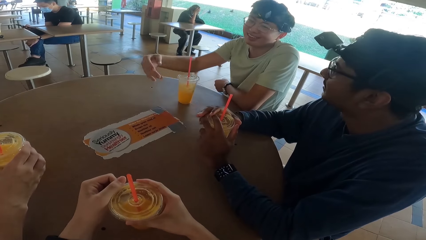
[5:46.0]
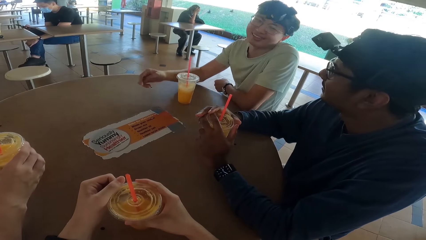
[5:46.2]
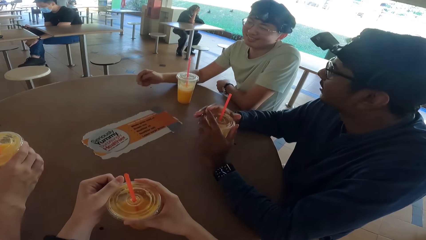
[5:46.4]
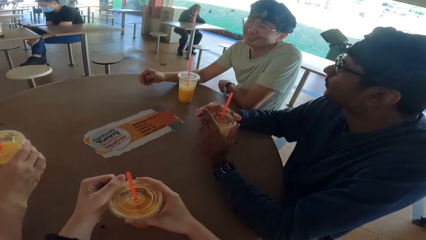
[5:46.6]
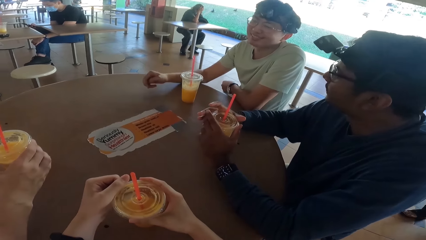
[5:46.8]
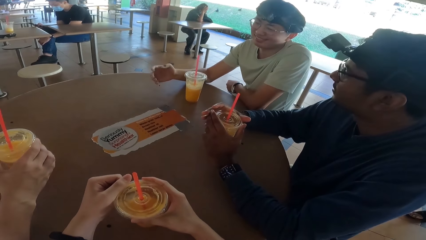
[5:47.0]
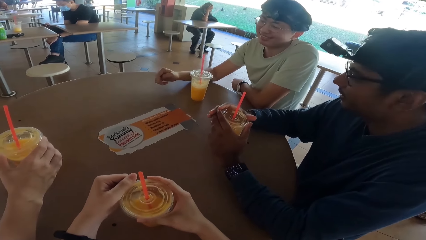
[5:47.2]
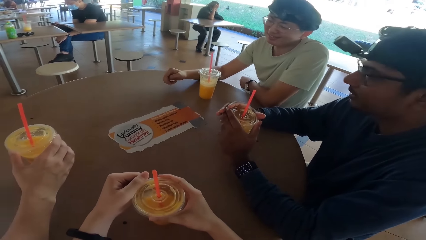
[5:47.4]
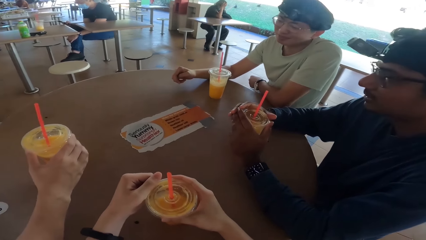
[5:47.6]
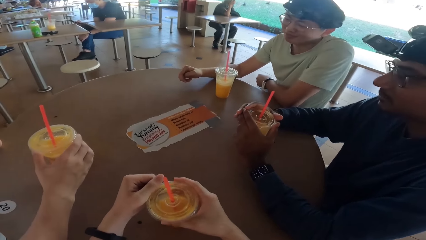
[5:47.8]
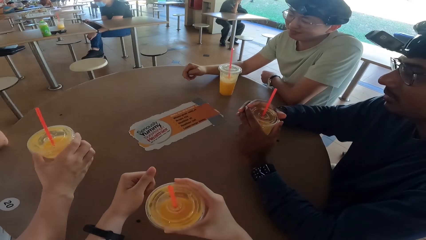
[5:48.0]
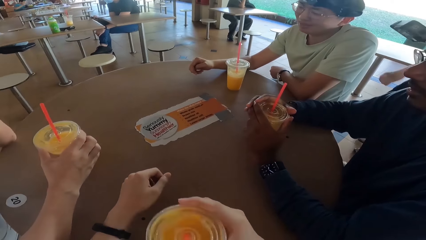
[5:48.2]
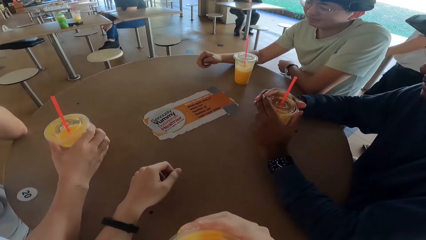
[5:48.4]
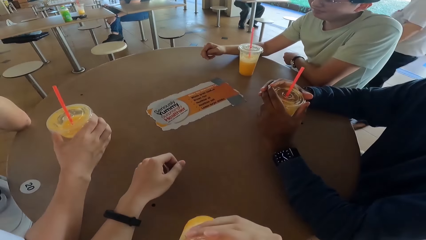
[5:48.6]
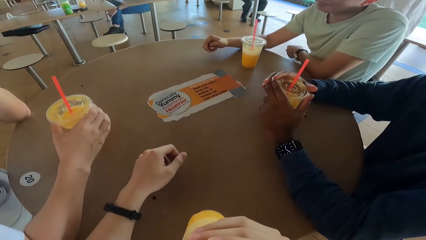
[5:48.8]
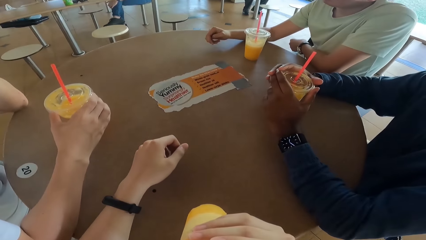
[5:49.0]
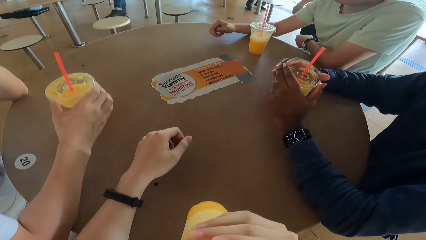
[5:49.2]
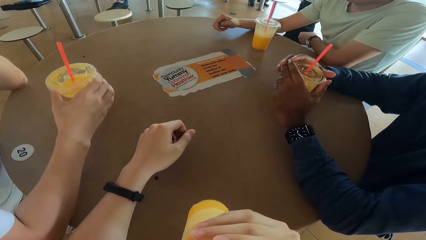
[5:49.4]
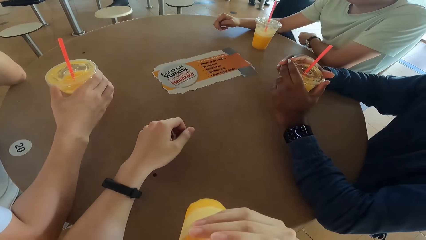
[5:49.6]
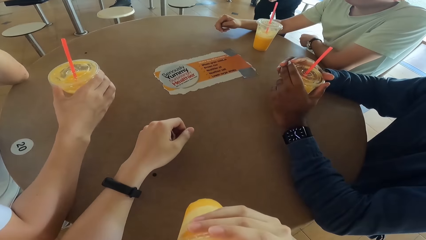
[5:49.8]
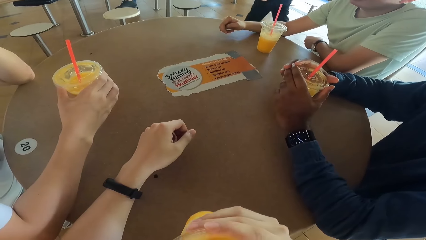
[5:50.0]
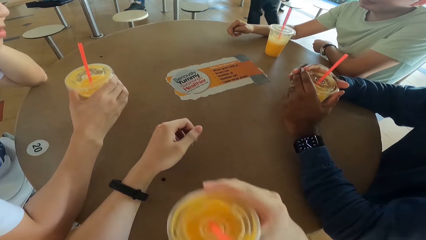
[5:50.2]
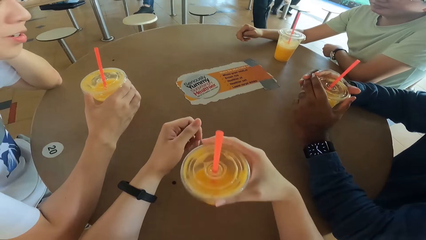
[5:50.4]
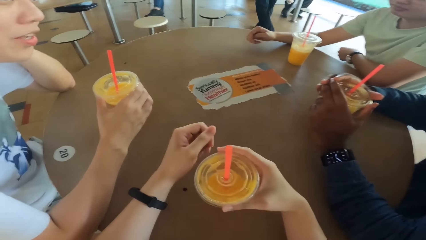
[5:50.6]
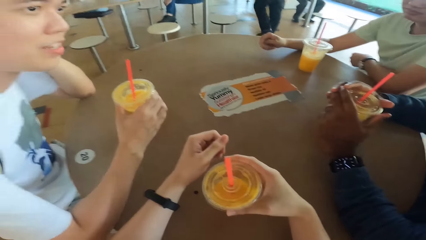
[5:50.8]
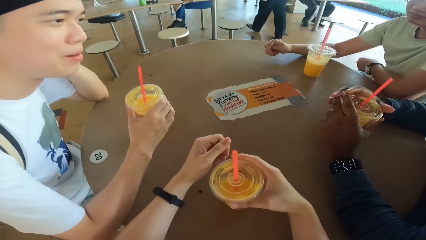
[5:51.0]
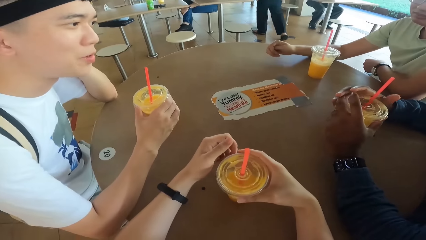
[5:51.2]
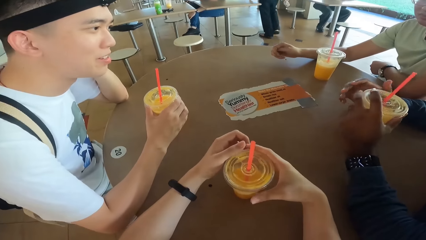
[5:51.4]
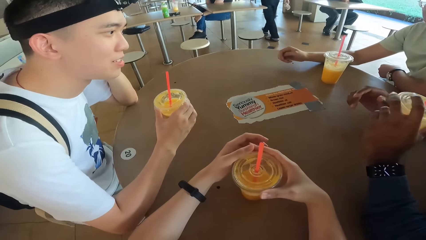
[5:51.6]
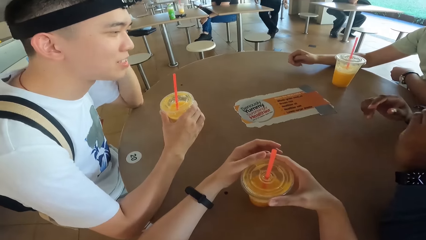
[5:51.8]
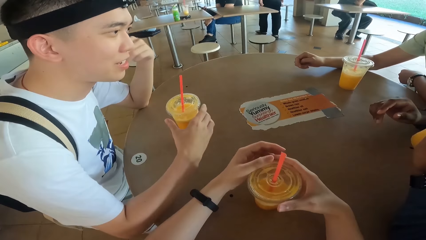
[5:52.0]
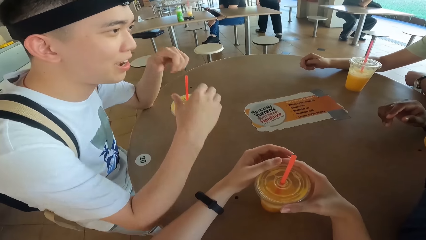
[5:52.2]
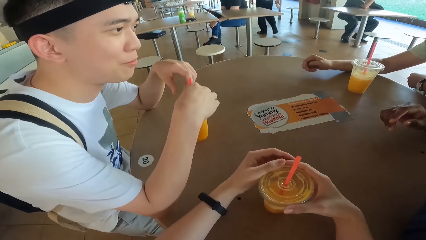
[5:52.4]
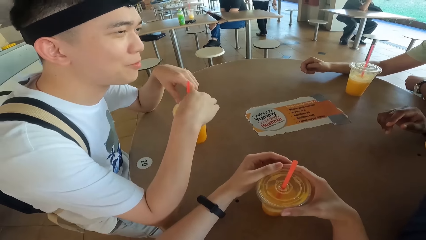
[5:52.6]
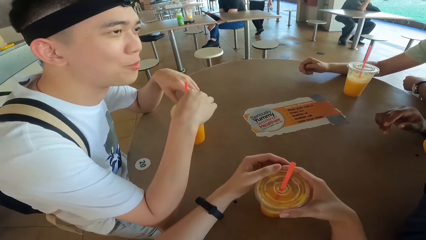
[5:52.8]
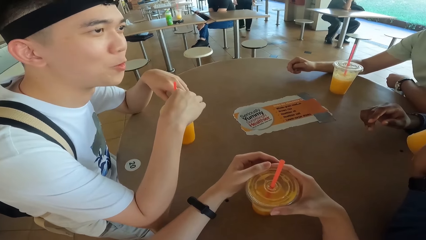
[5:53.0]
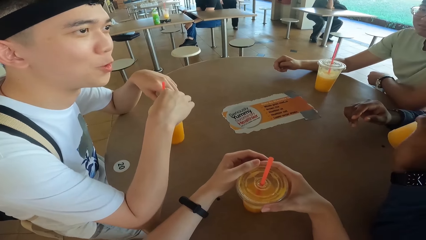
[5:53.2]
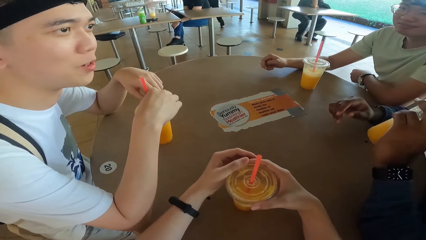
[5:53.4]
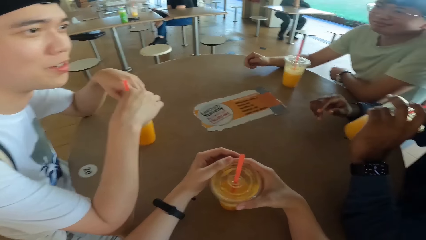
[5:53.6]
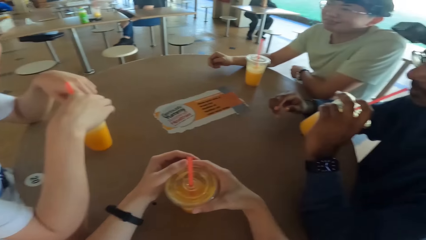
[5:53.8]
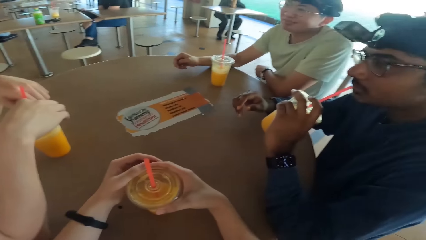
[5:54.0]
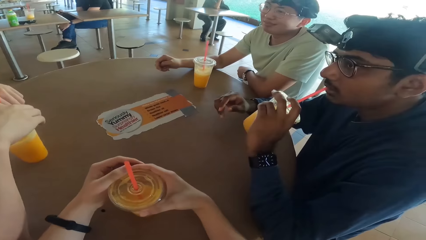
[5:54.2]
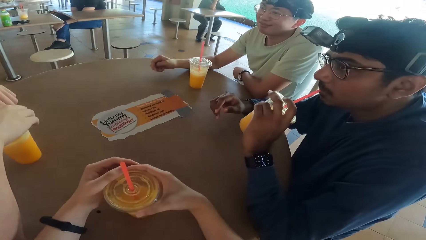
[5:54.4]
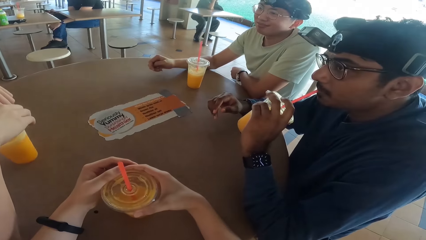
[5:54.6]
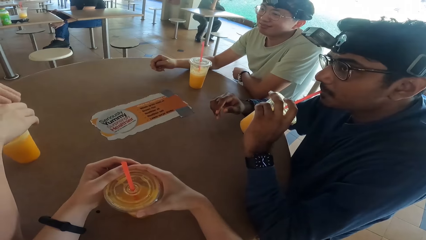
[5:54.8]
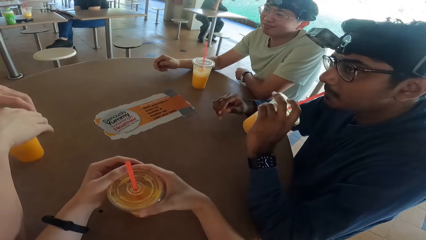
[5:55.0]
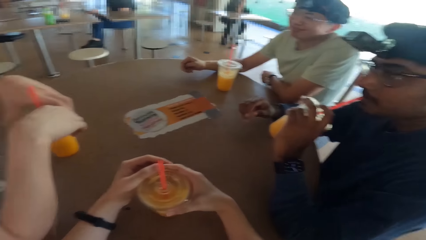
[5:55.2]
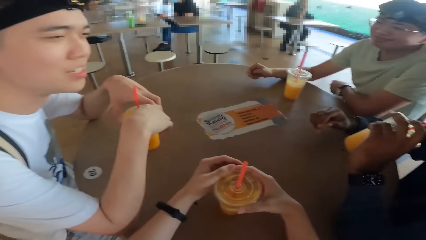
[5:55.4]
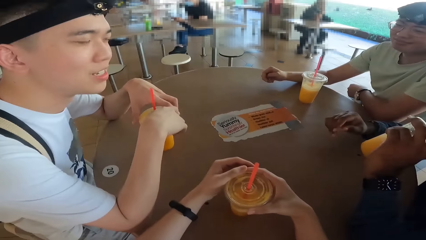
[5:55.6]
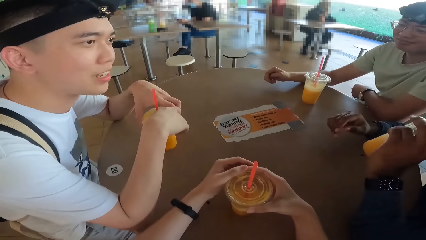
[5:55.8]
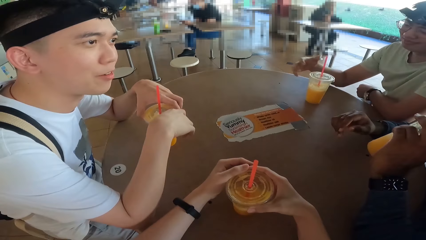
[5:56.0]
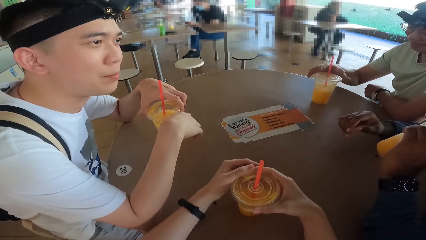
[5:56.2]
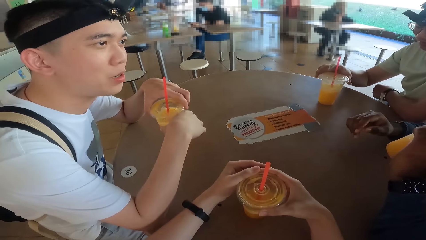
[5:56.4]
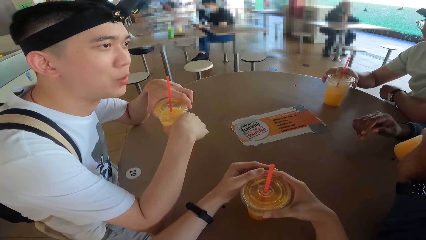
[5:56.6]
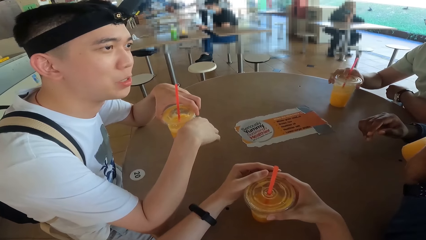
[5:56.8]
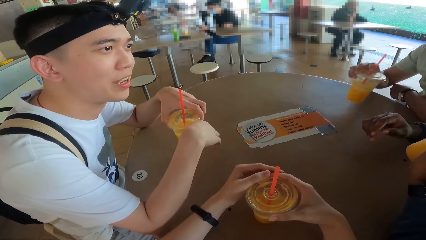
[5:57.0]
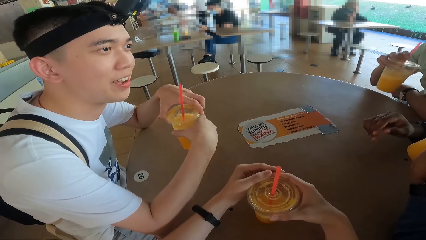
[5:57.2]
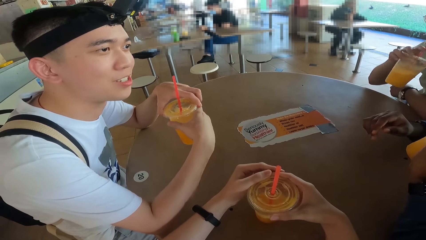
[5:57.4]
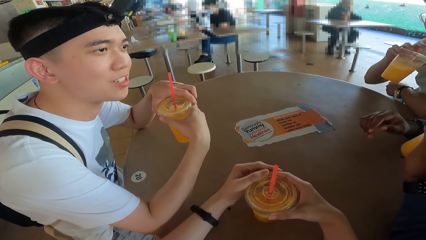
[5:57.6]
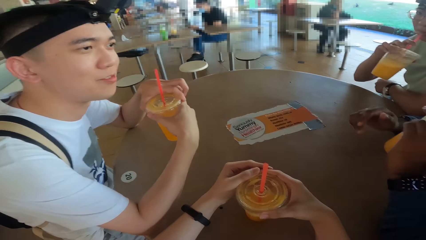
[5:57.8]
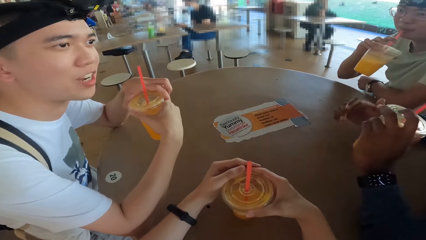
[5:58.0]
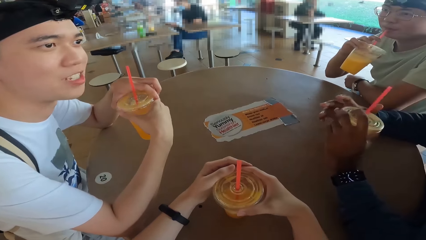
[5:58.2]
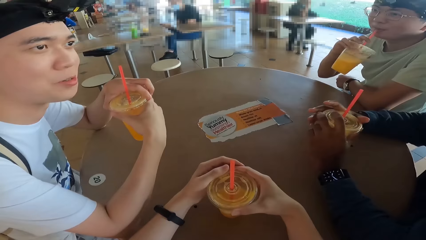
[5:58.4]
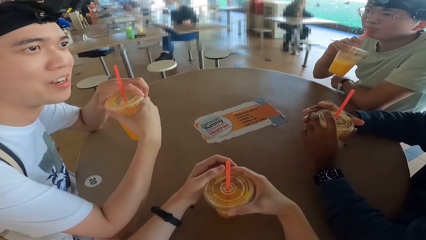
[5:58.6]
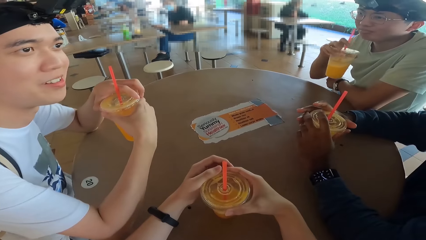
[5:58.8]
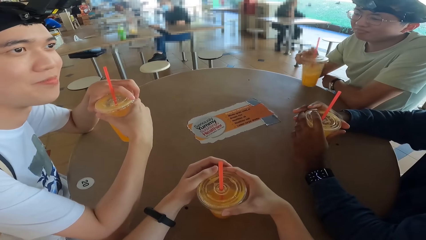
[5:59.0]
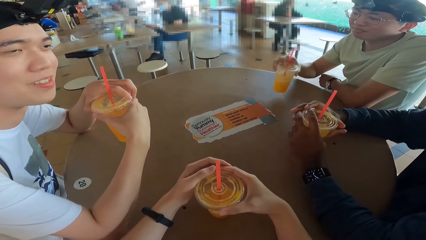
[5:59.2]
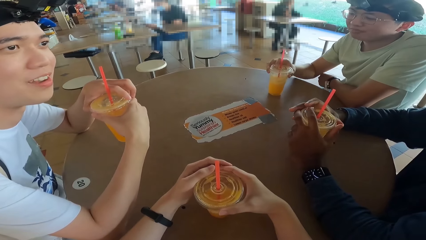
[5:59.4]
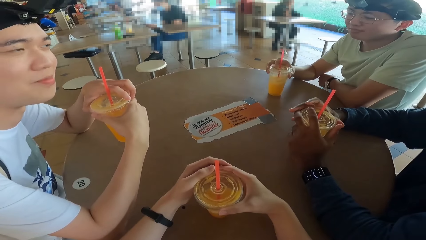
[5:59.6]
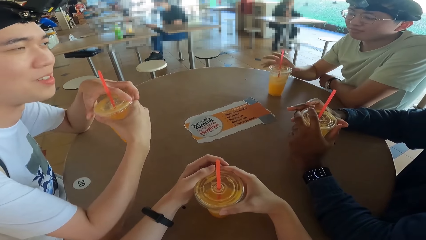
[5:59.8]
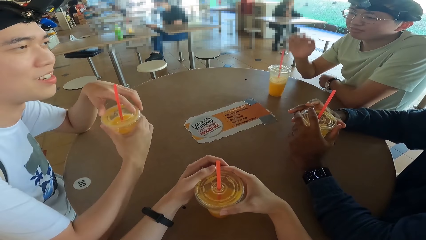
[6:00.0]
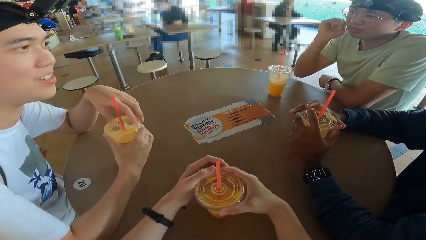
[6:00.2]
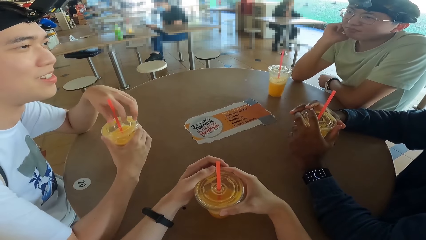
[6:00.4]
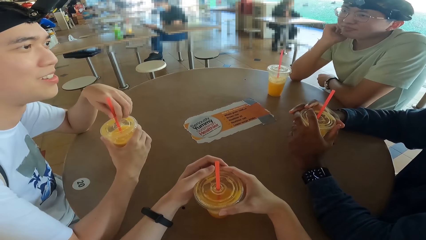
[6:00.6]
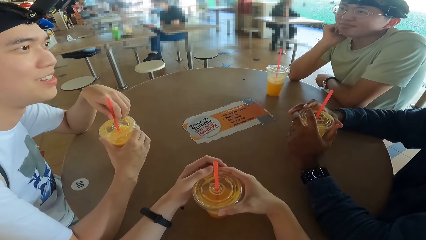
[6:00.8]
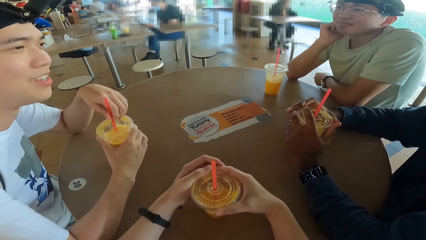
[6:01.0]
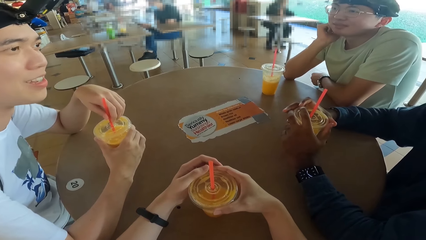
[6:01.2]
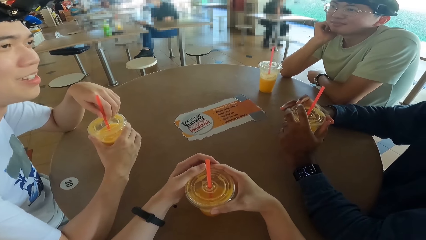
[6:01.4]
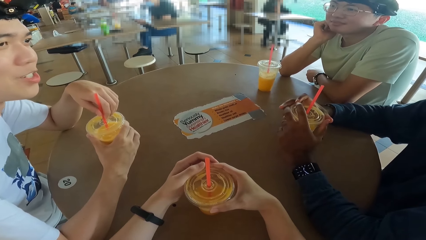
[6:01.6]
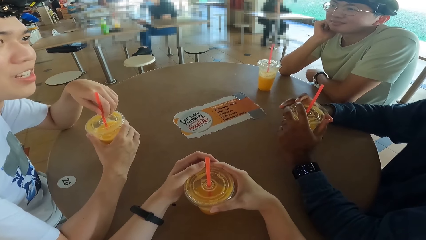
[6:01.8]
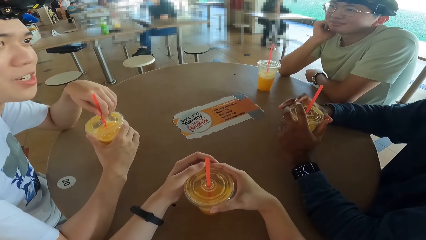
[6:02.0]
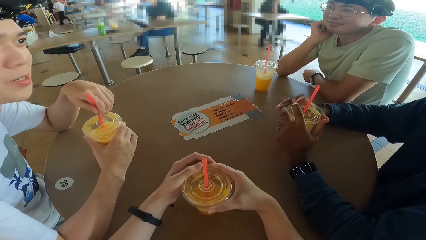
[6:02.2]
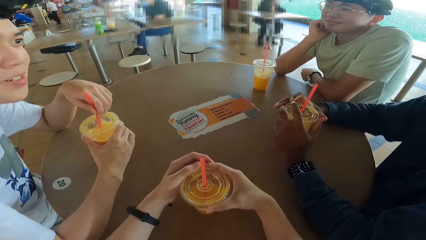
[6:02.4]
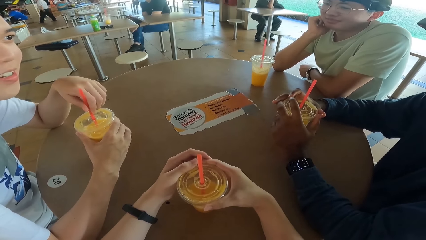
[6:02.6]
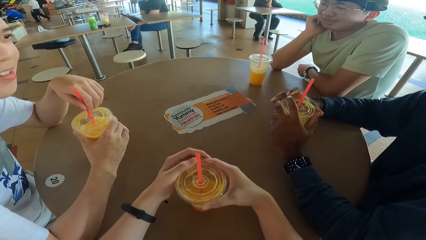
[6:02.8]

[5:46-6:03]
A man demonstrates. The camera wearer drinks. A person takes a juice. Another man drinks. A third man converses. Another person takes a juice.
